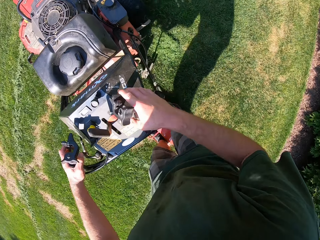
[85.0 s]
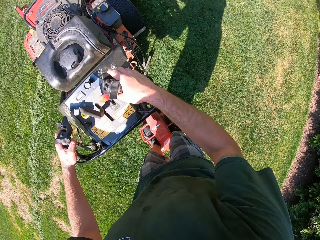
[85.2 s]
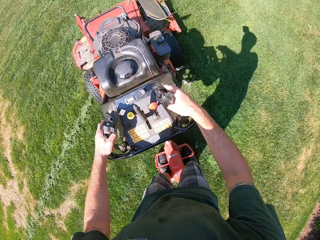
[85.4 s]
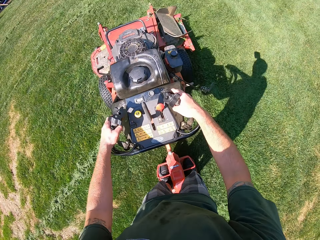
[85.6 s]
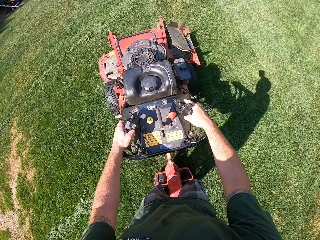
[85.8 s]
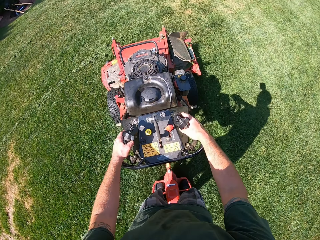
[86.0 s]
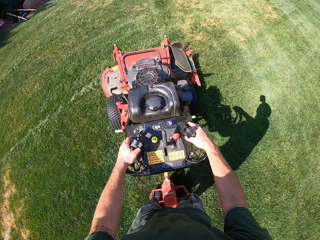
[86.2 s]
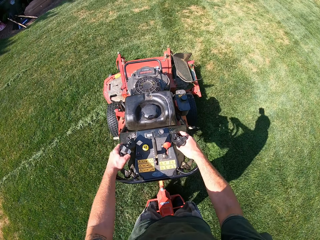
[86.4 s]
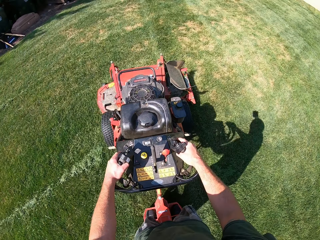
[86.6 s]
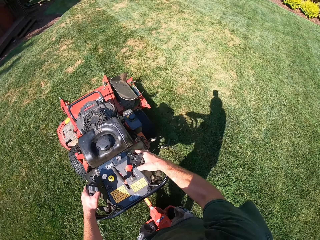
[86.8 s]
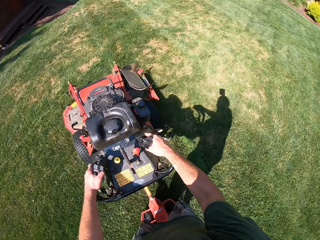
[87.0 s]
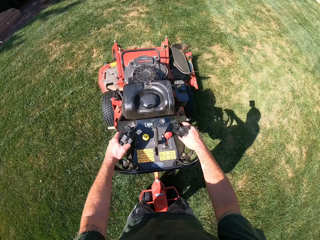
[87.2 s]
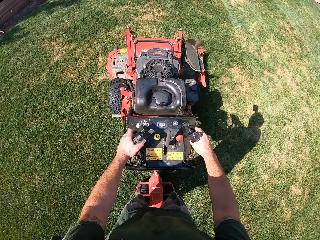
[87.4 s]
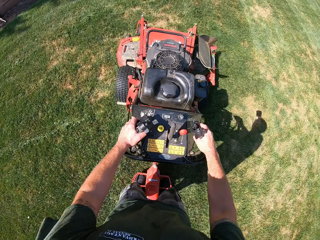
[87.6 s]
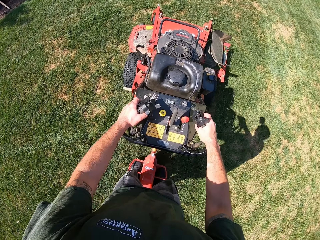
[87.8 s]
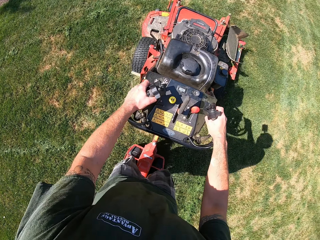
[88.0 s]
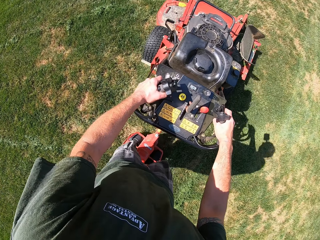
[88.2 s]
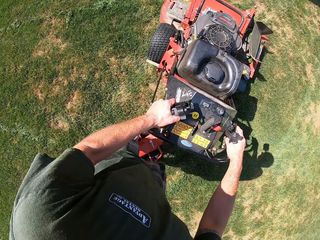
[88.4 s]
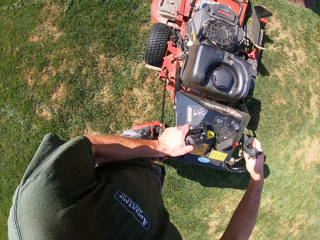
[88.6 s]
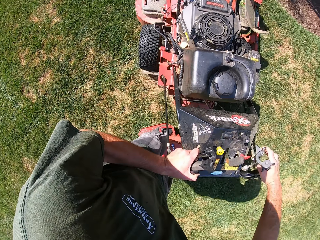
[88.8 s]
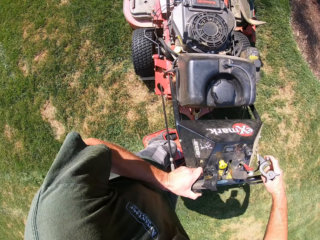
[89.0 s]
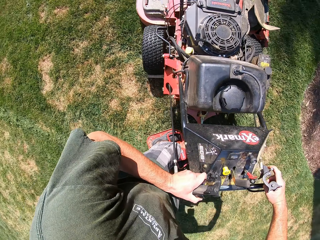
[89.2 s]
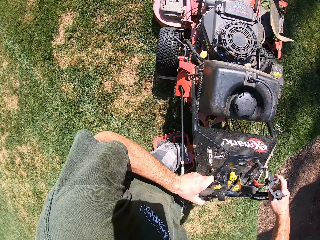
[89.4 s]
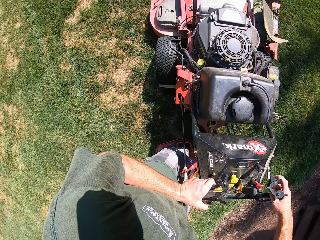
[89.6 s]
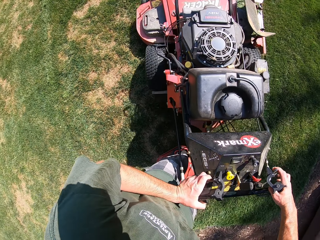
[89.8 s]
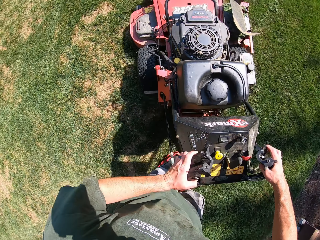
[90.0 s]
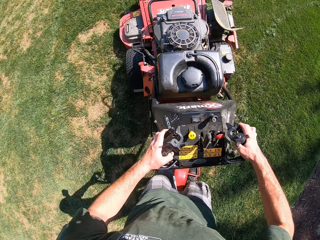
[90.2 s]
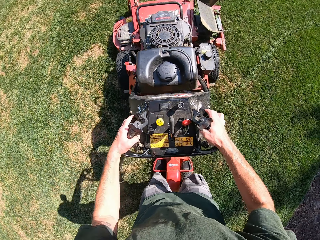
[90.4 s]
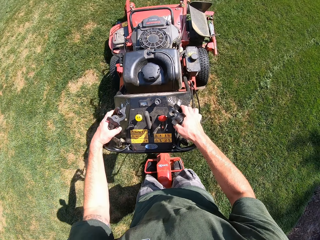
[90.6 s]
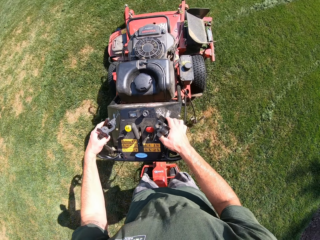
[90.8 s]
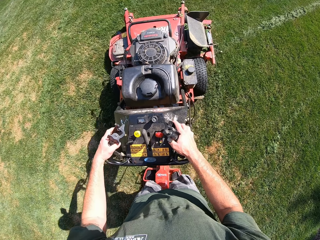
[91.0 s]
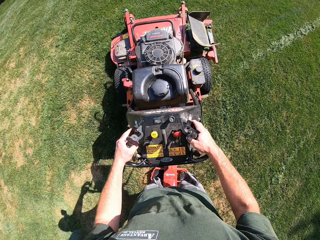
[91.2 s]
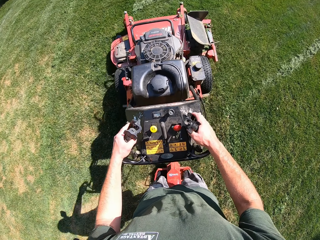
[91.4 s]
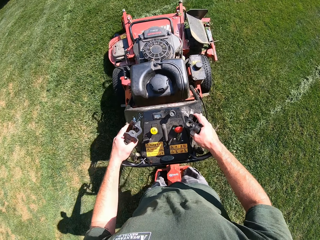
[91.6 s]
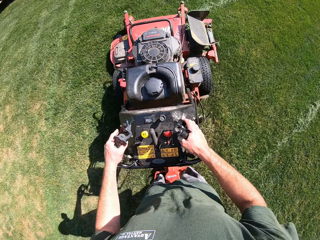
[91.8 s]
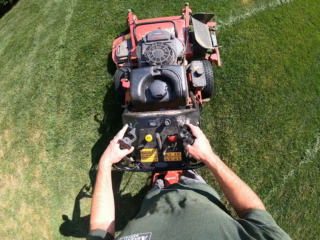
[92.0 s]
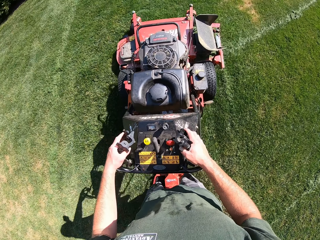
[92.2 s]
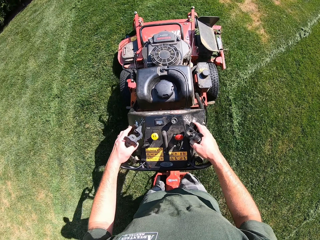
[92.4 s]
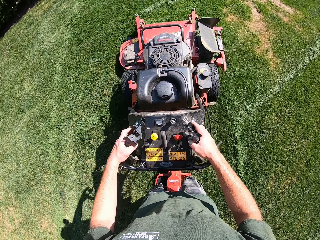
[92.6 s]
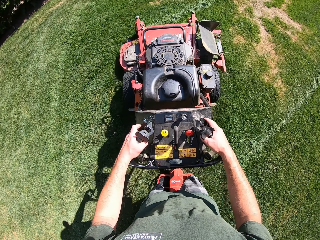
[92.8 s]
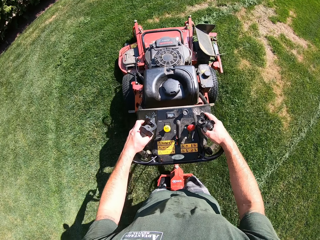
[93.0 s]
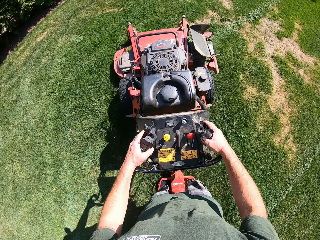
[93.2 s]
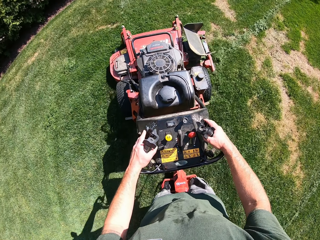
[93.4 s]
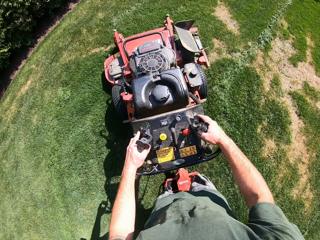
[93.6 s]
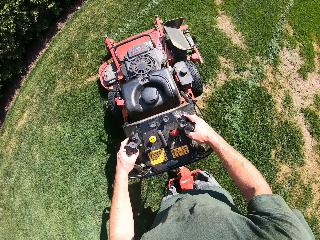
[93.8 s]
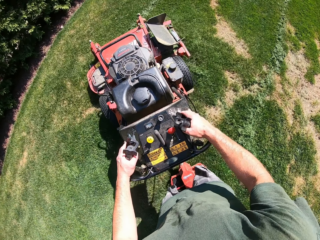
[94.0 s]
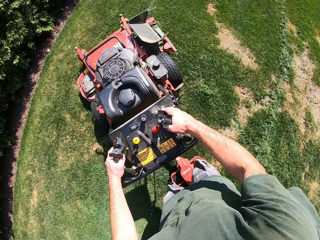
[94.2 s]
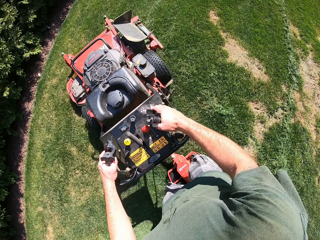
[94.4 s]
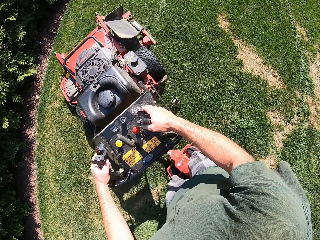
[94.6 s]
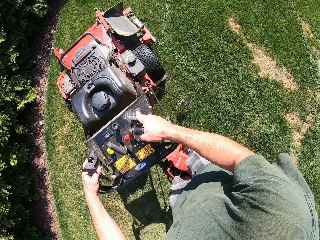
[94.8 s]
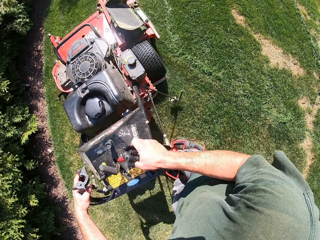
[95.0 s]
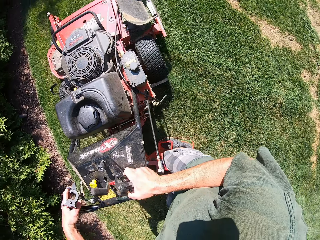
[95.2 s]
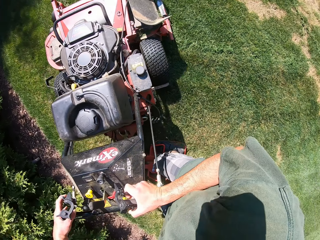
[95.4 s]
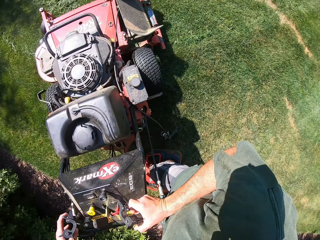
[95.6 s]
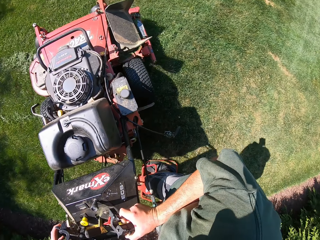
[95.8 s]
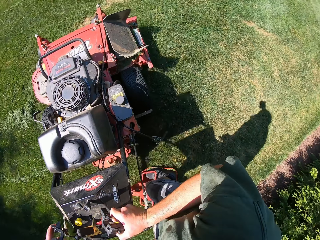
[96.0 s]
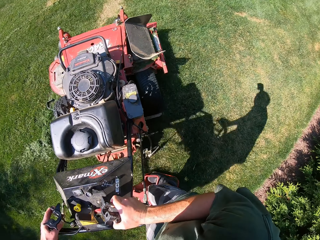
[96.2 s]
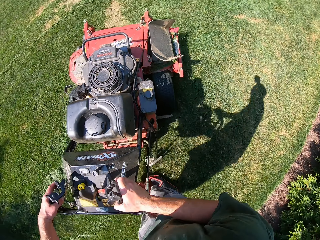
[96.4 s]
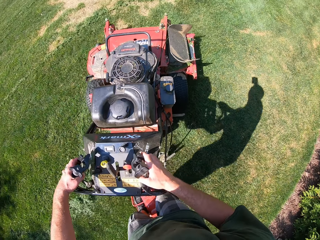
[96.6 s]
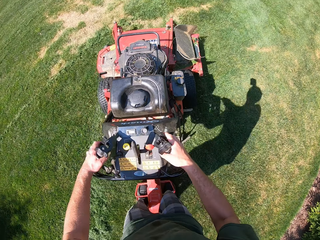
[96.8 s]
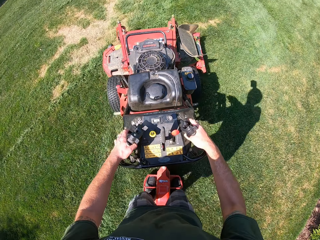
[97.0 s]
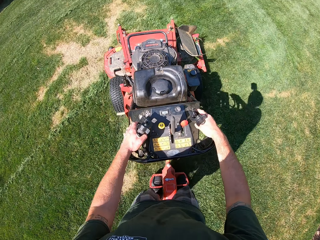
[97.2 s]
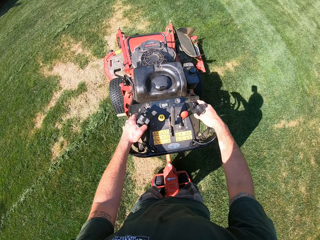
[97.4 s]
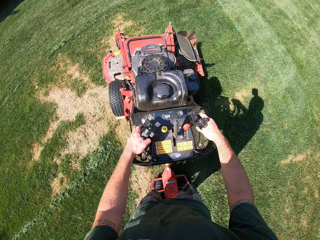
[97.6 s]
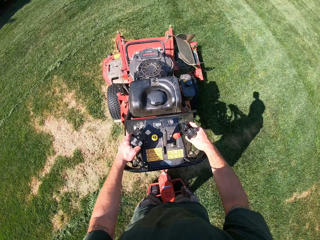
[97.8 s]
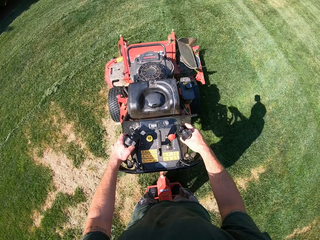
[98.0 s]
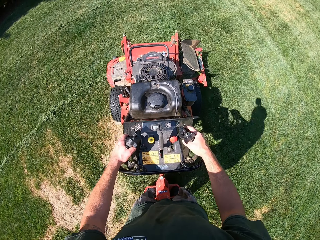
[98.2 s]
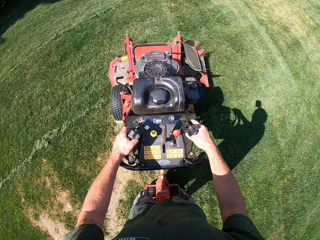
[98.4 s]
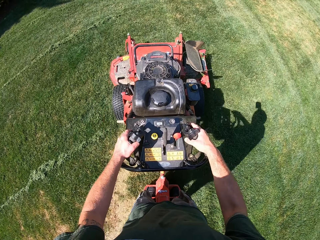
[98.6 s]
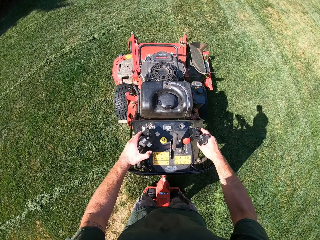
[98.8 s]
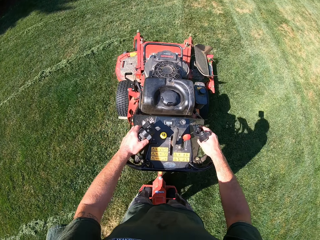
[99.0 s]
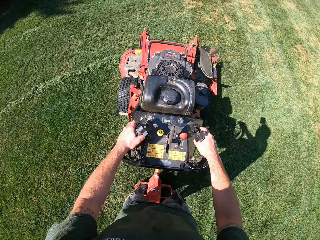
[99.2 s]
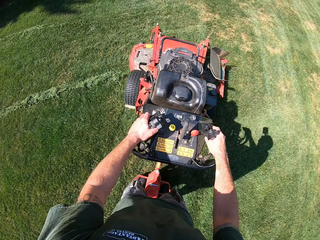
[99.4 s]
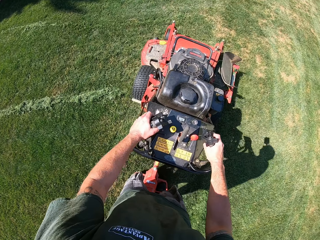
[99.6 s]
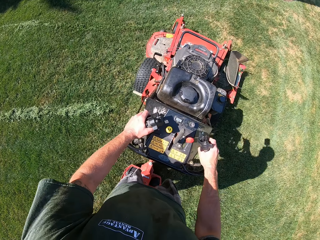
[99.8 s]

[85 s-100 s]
The camera wearer cuts grass with a lawnmower. They turn the lawnmower. They cut the grass with the lawnmower. They turn the lawnmower. They cut the grass with the lawnmower.

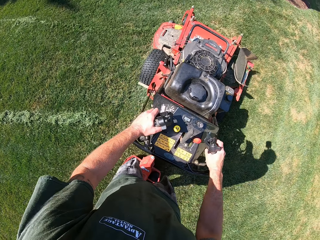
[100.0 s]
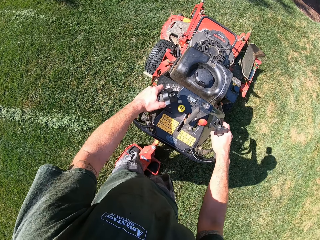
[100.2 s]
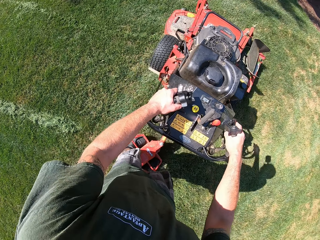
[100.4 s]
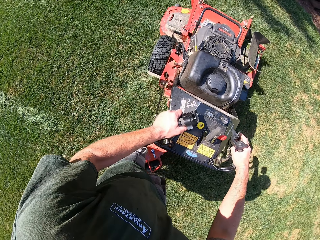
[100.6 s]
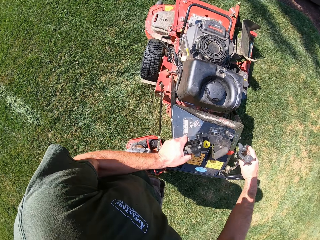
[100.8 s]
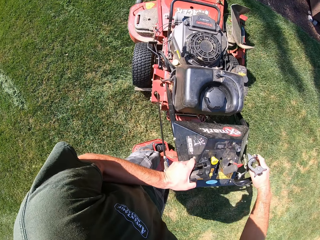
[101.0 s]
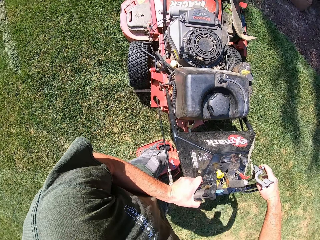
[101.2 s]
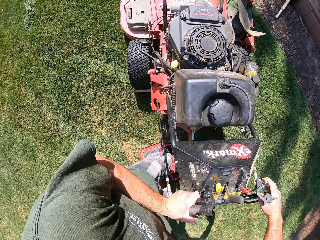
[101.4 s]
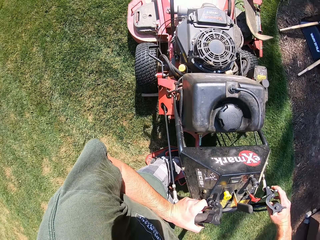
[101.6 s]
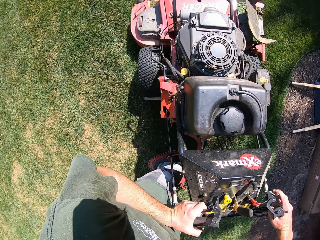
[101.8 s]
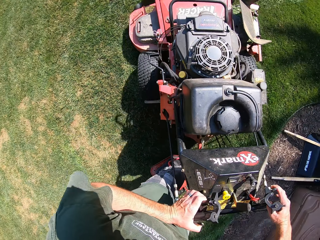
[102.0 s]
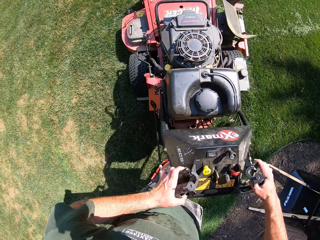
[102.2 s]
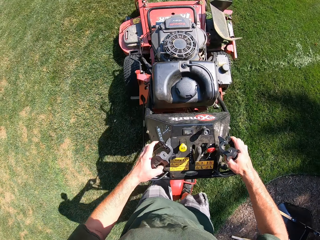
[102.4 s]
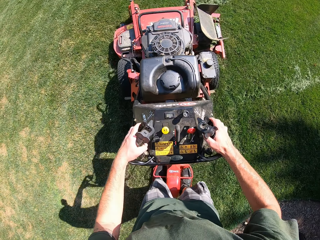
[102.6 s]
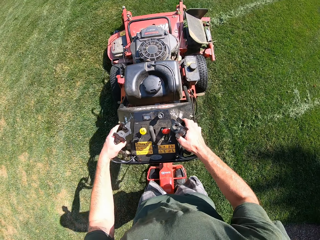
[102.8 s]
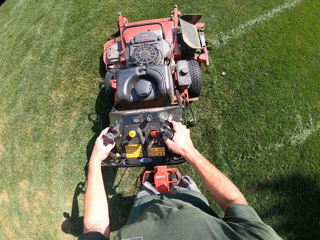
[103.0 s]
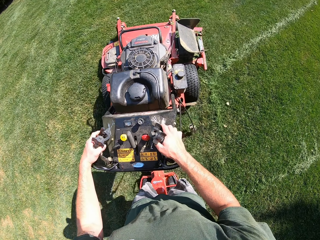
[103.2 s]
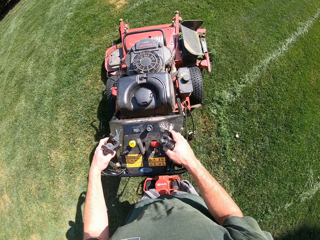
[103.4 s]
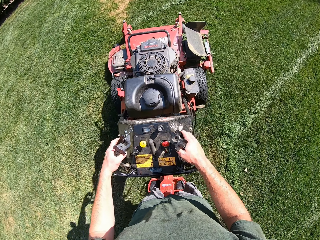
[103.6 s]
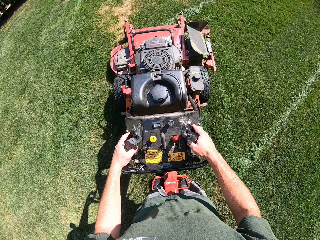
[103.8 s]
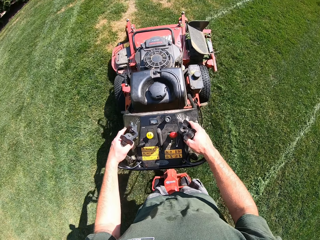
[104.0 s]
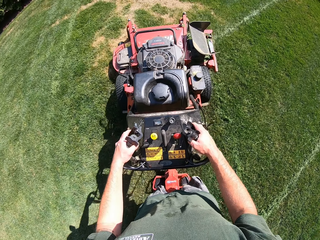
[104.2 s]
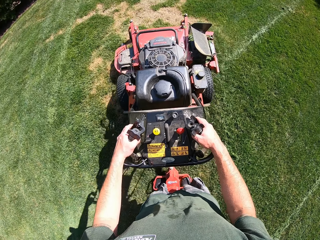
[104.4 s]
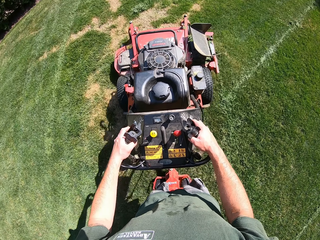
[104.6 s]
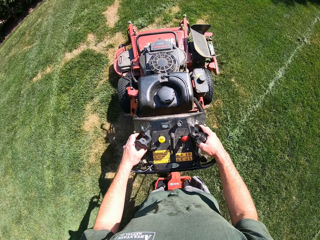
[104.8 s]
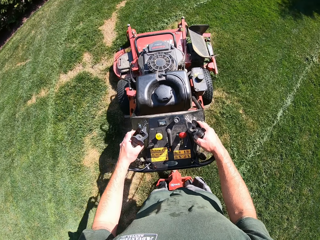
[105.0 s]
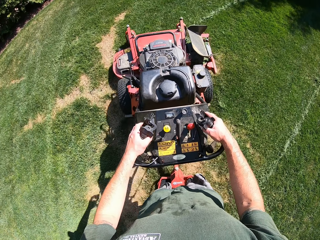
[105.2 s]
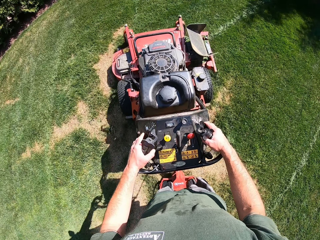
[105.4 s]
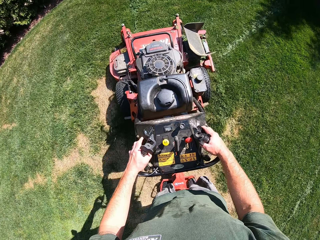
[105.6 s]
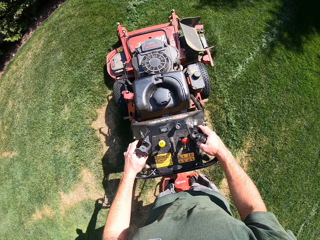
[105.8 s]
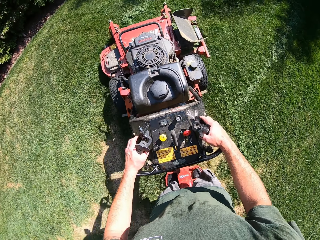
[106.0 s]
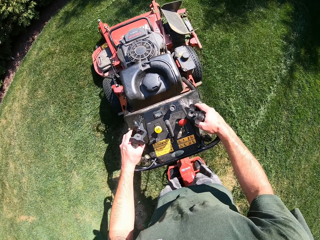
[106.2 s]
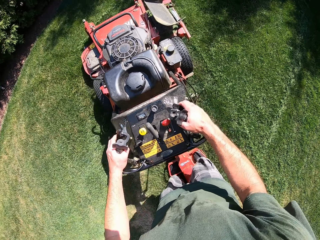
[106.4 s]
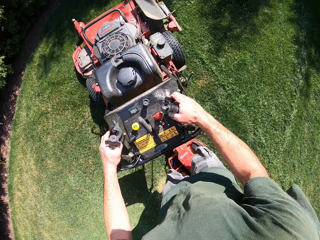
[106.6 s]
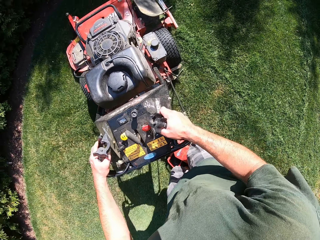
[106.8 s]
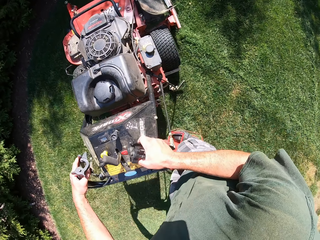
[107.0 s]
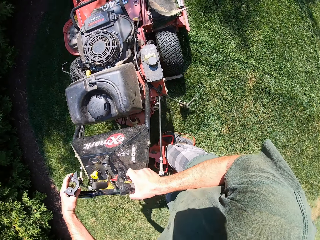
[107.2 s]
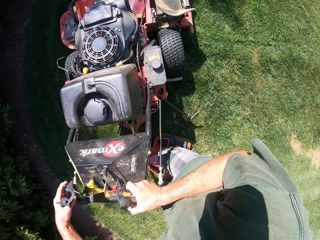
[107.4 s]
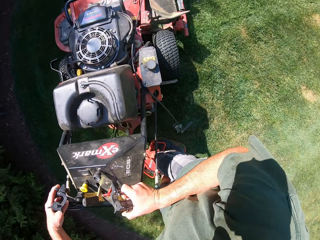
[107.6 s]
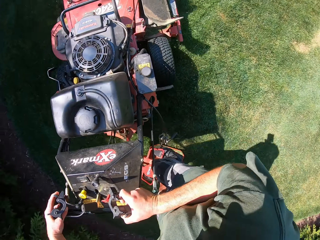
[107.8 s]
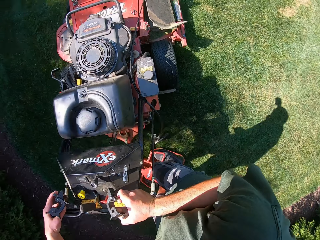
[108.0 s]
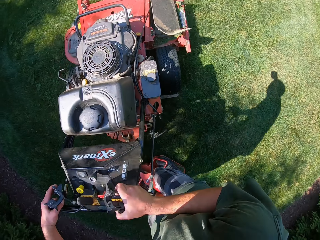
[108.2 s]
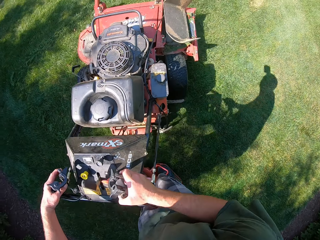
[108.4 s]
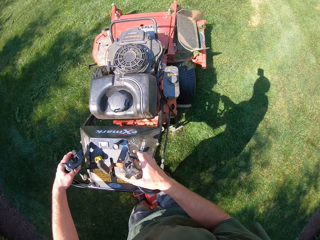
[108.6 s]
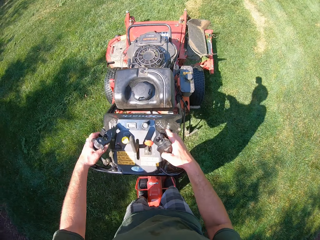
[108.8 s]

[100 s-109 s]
The camera wearer turns the lawnmower. They cut grass with the lawnmower. They turn the lawnmower.
